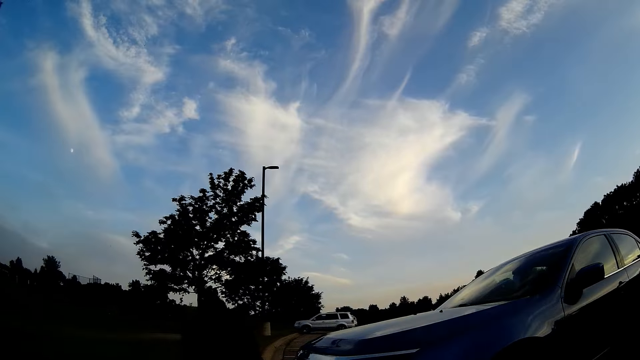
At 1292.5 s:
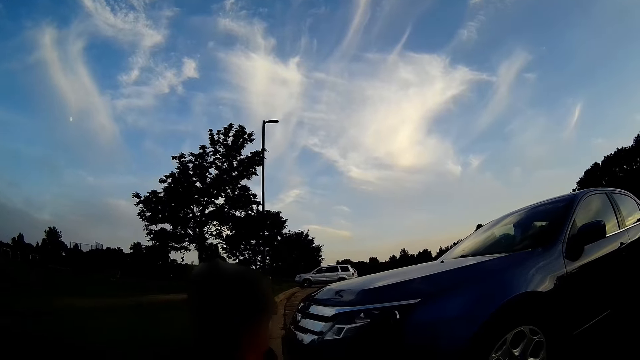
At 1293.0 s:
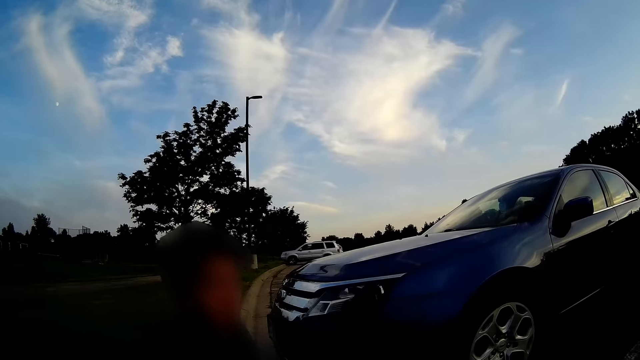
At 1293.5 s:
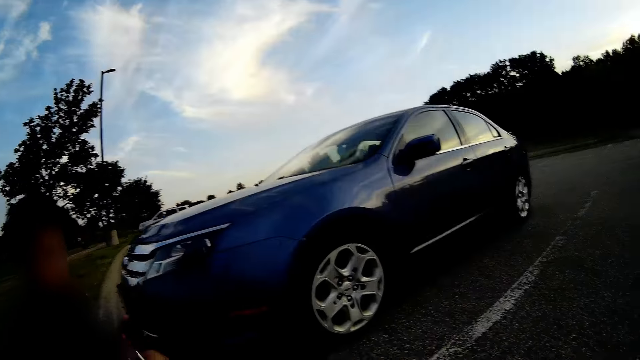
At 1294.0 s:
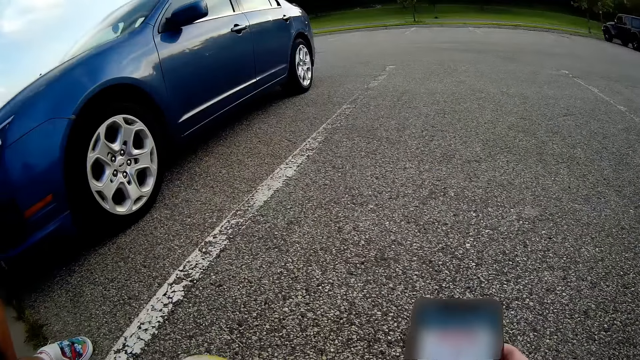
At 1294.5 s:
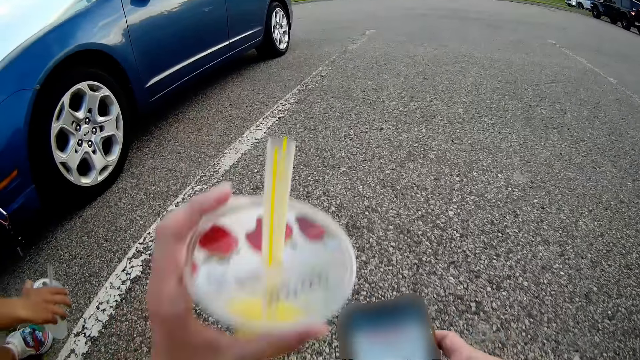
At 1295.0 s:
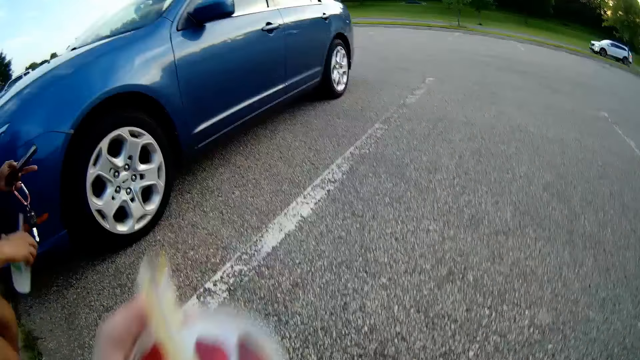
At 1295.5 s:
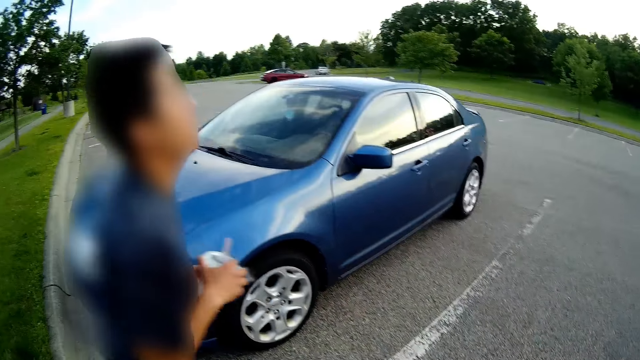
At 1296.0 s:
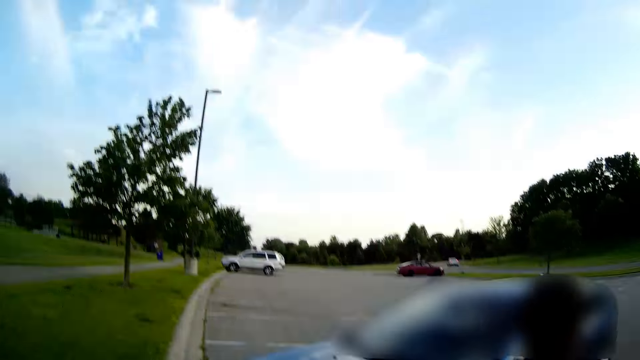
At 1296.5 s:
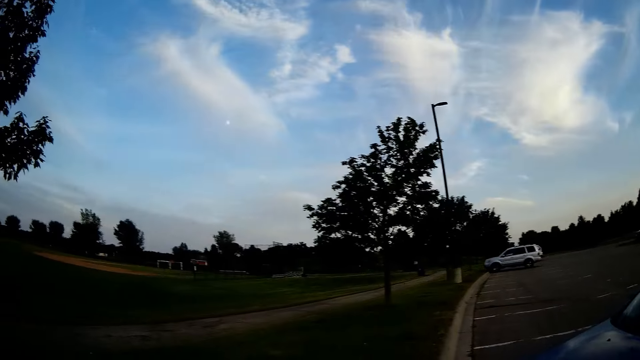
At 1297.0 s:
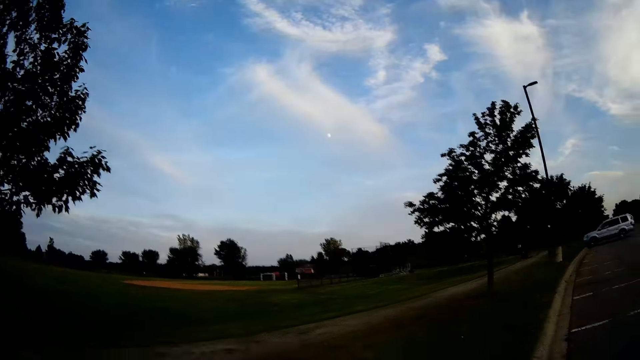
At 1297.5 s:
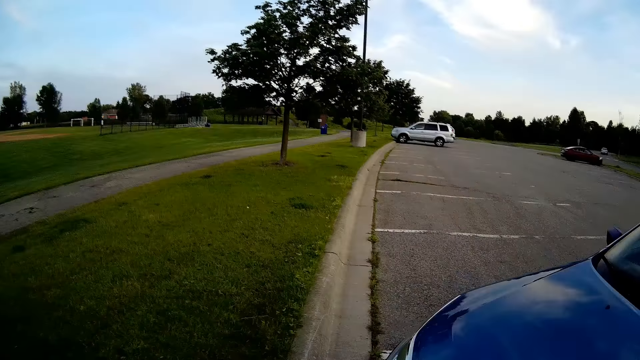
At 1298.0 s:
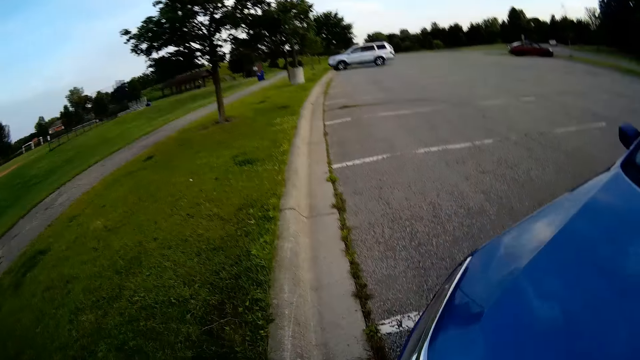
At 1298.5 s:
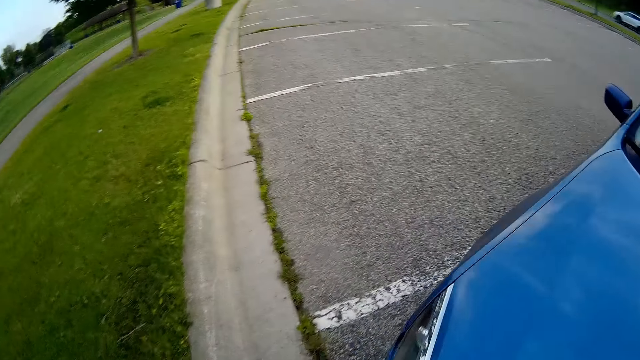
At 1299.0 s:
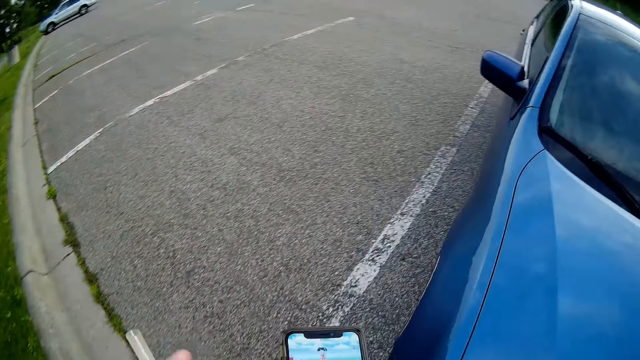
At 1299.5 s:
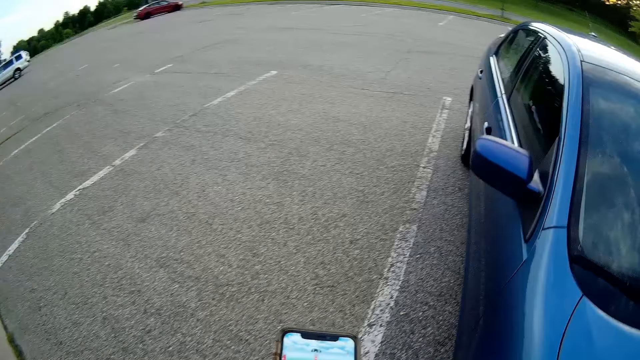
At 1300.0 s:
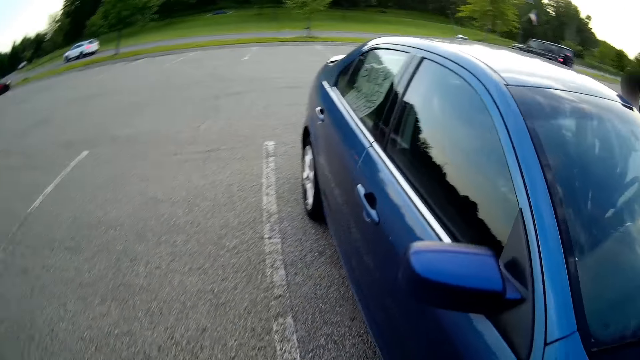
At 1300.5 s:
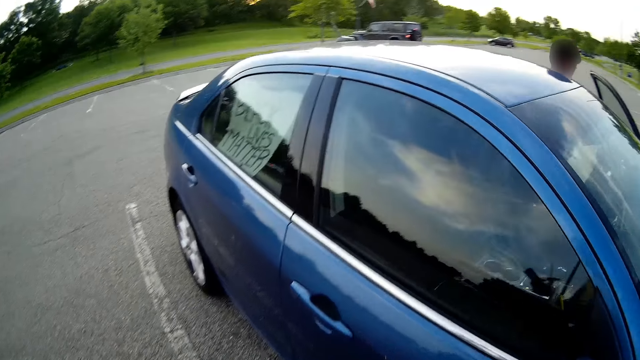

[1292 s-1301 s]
The man stands from the floor. The camera wearer speaks to the man outside the car.

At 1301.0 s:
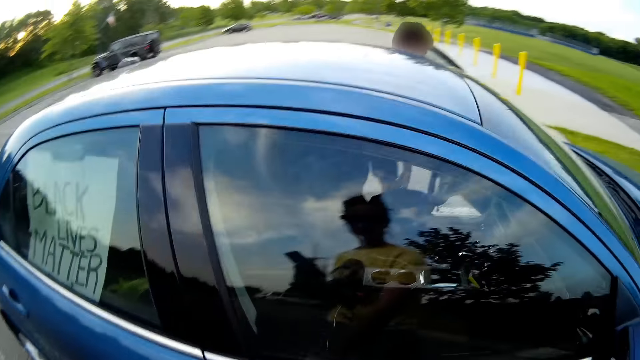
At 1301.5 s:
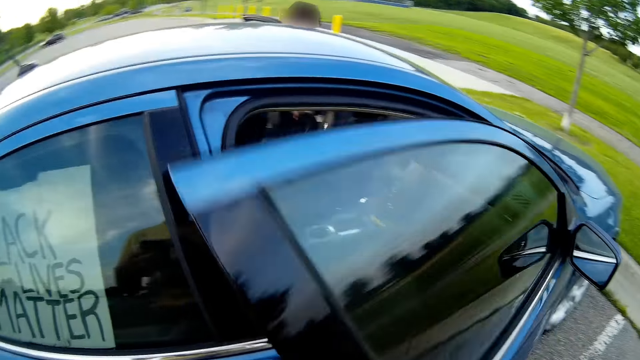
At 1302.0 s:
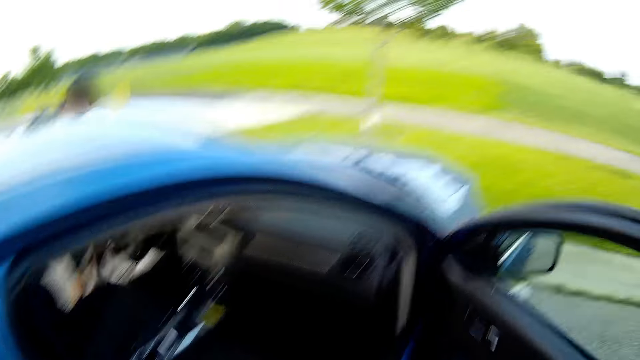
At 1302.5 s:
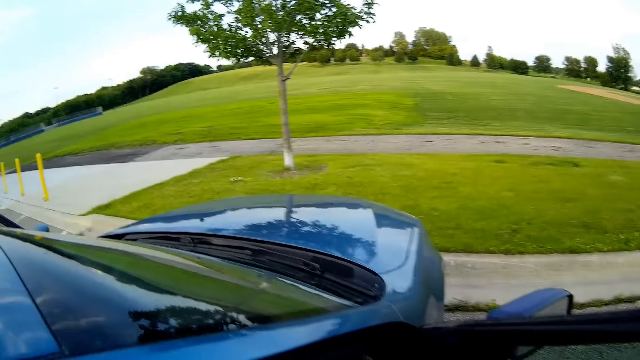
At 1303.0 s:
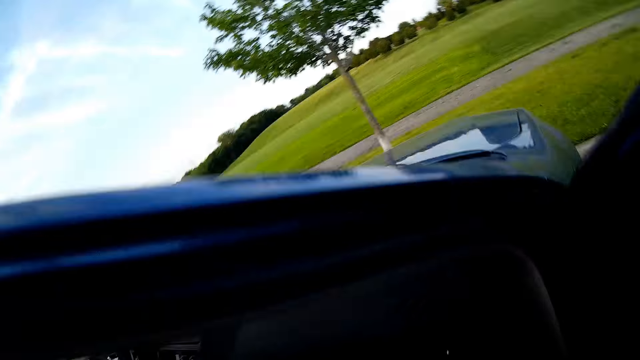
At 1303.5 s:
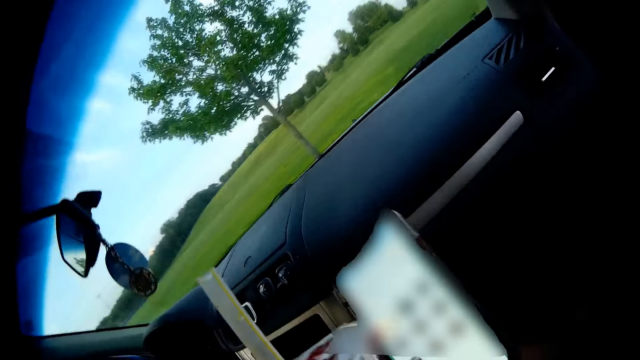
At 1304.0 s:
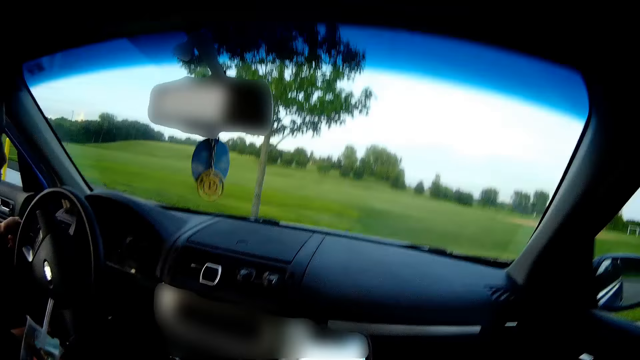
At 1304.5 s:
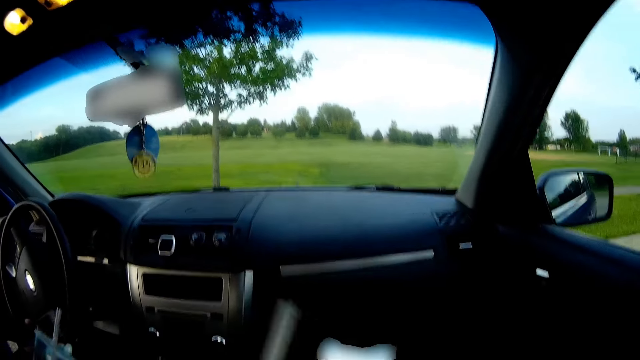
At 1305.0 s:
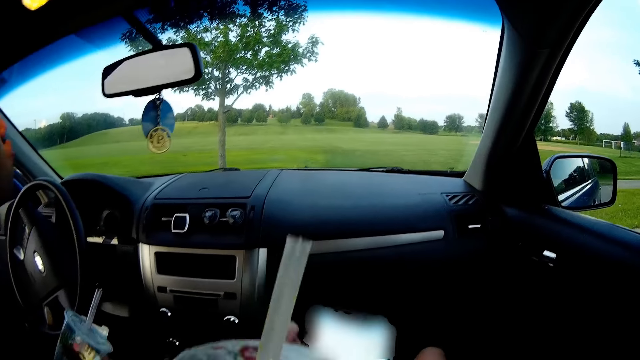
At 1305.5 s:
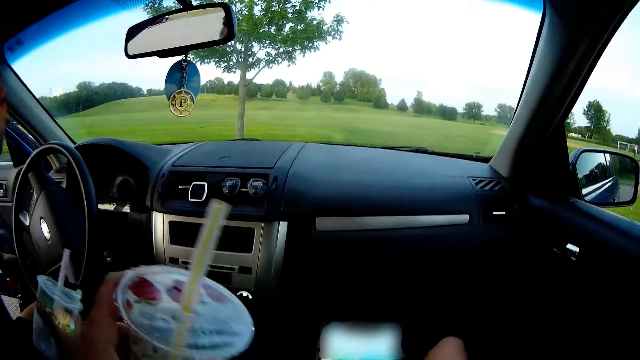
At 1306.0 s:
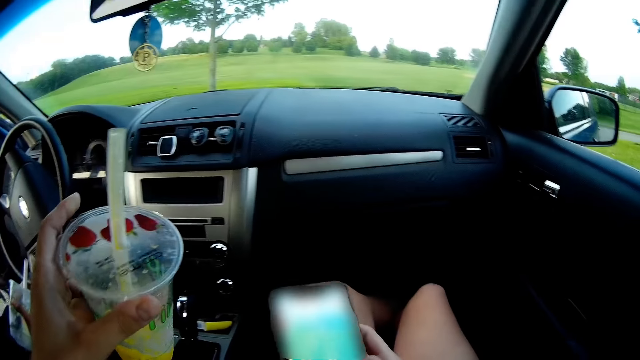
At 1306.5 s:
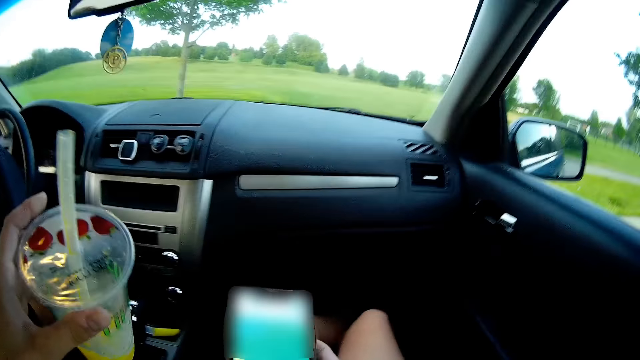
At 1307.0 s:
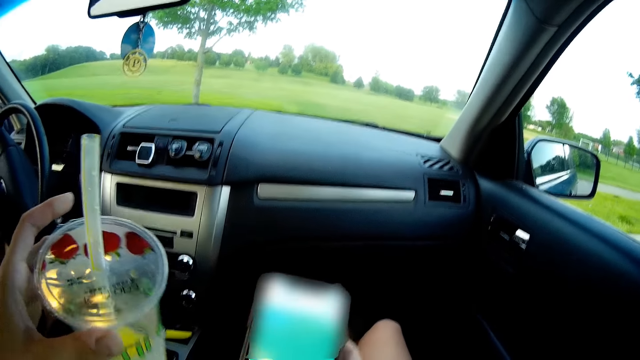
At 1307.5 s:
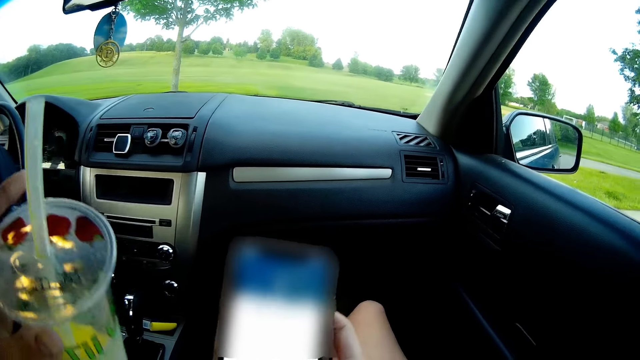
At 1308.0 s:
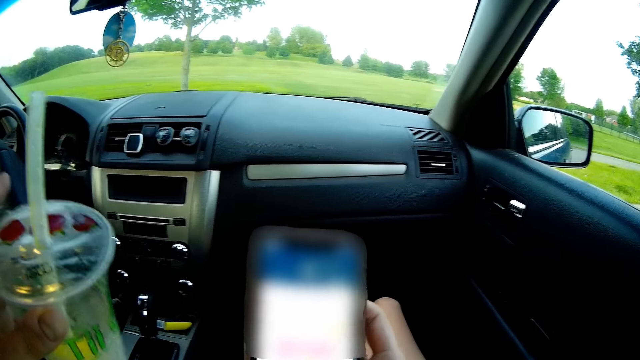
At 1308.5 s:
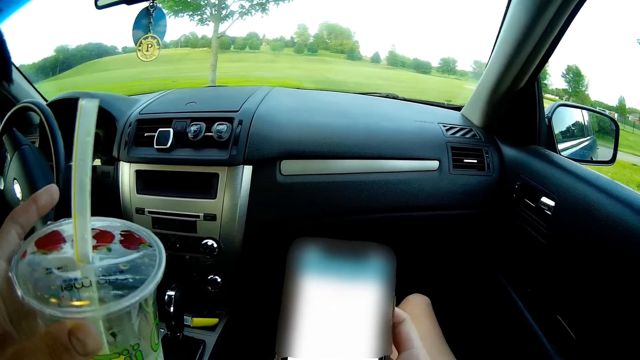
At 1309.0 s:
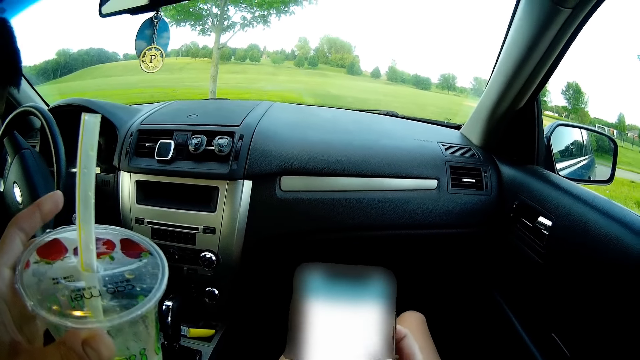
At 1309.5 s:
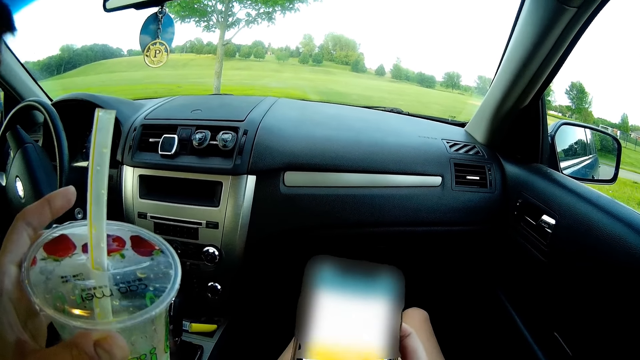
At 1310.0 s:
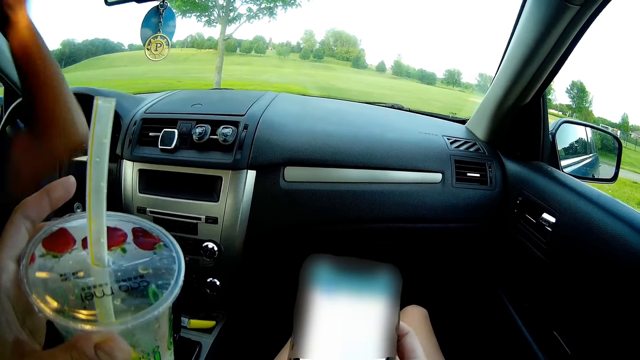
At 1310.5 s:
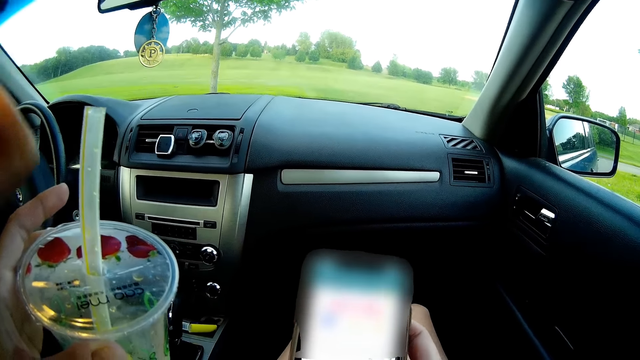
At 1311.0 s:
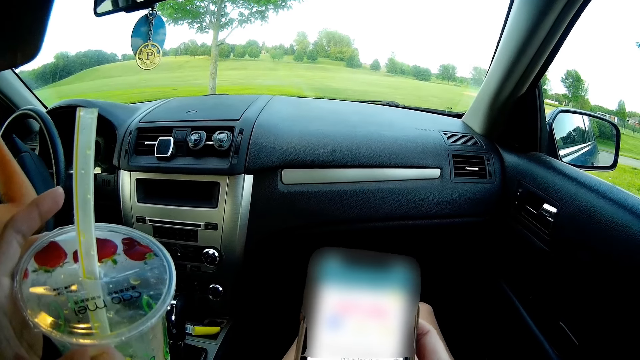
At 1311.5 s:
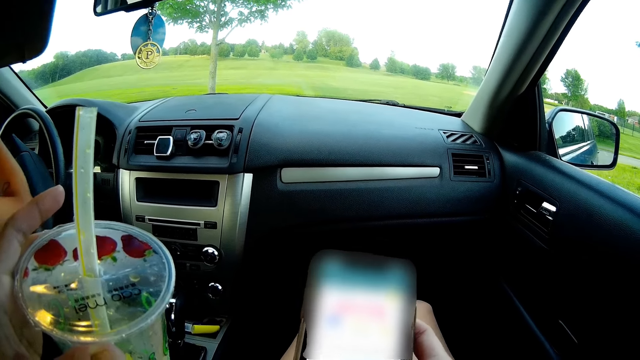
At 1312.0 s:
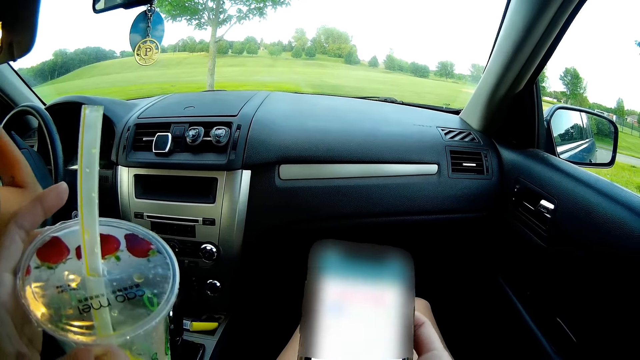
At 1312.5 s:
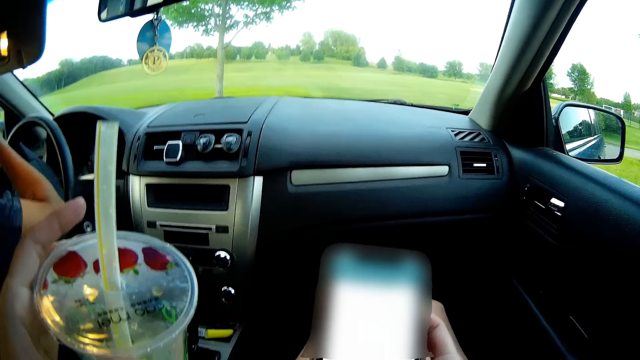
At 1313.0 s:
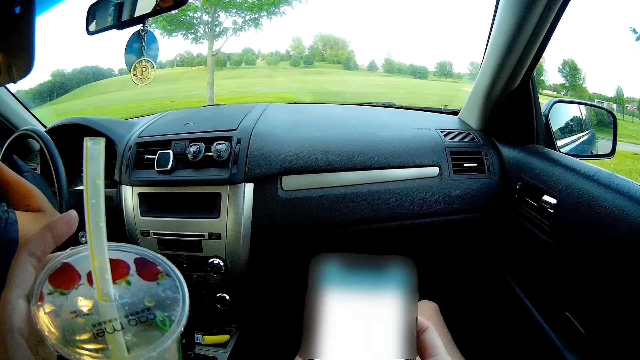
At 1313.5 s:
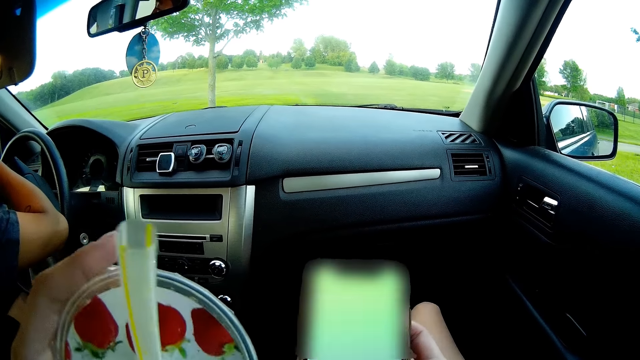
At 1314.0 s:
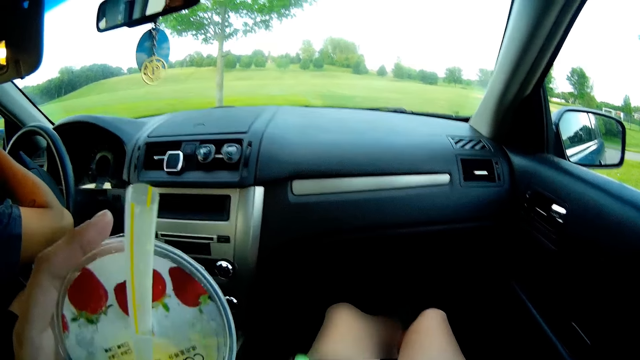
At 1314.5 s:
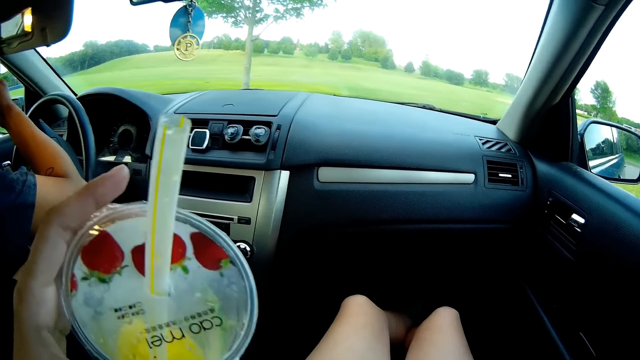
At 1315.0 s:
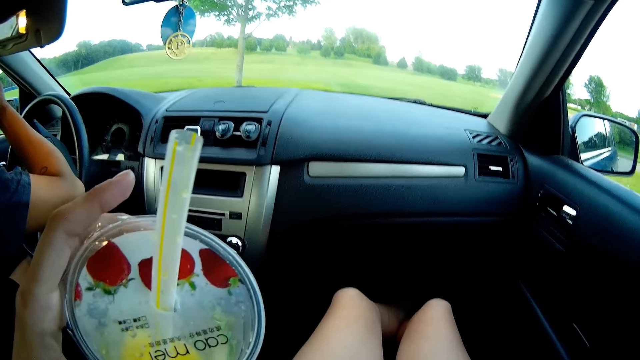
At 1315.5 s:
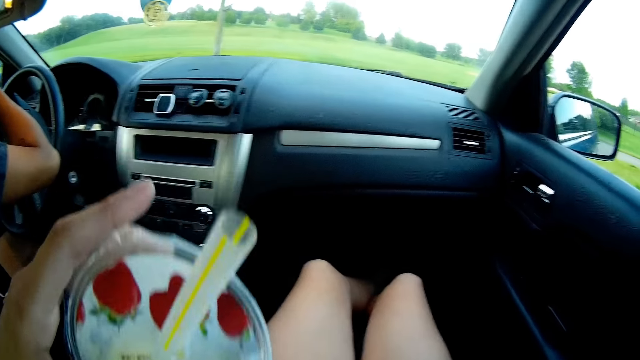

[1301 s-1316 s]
The camera wearer opens the door of the car with her right hand. She steps into the car. She operates the phone on her right hand inside the car. The man raises his right hand inside the car.
